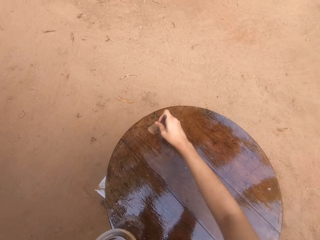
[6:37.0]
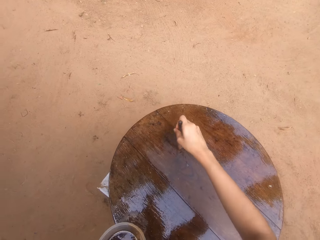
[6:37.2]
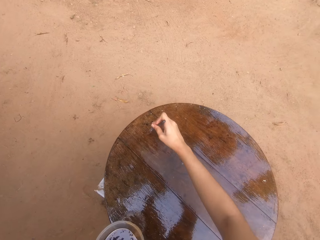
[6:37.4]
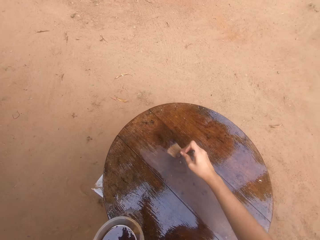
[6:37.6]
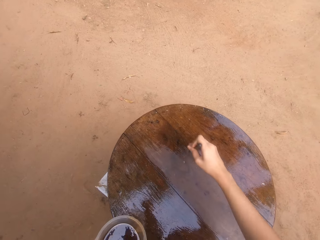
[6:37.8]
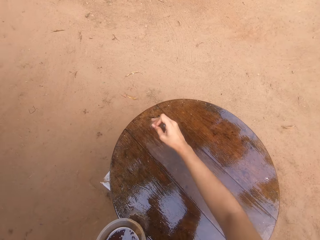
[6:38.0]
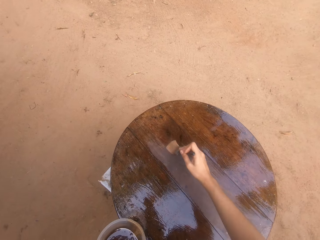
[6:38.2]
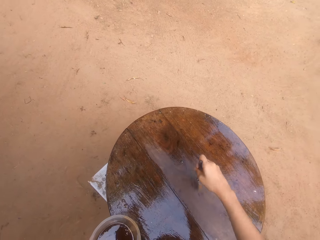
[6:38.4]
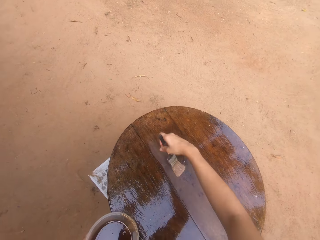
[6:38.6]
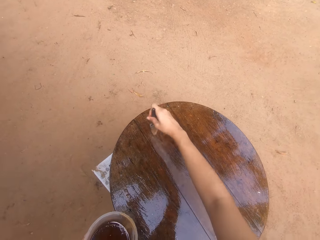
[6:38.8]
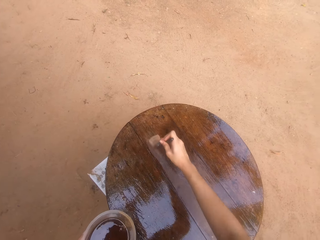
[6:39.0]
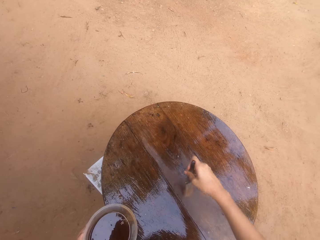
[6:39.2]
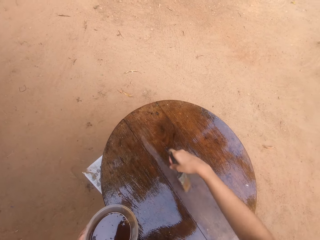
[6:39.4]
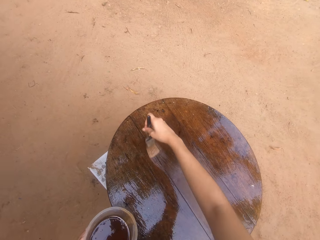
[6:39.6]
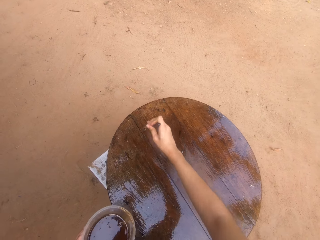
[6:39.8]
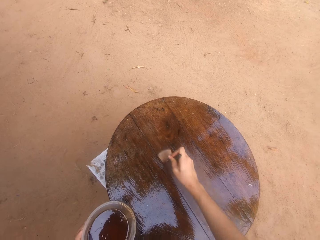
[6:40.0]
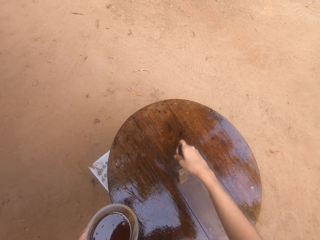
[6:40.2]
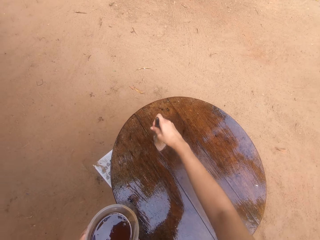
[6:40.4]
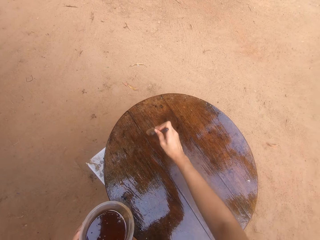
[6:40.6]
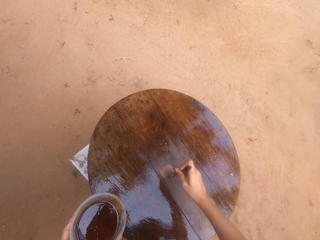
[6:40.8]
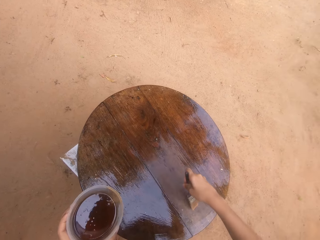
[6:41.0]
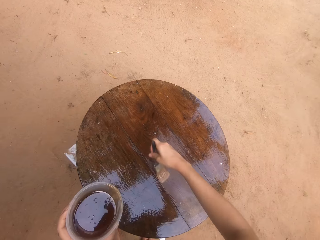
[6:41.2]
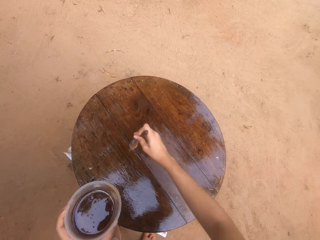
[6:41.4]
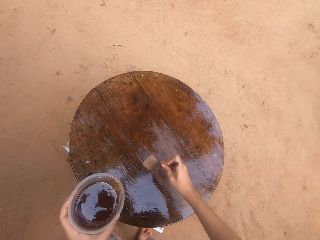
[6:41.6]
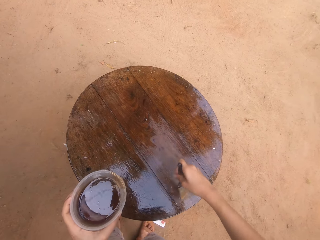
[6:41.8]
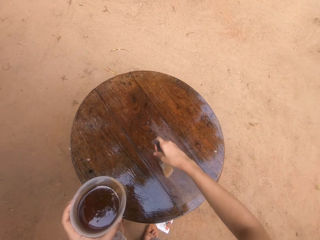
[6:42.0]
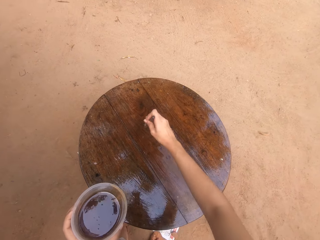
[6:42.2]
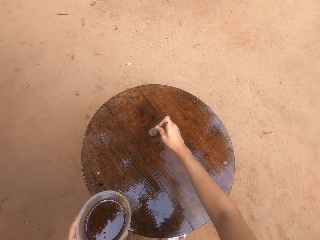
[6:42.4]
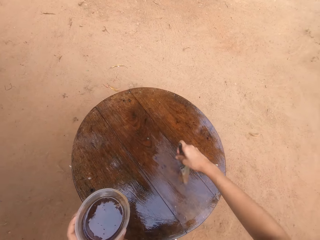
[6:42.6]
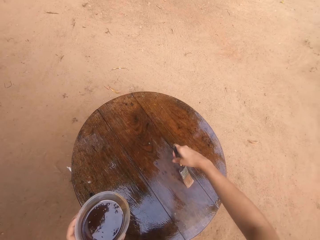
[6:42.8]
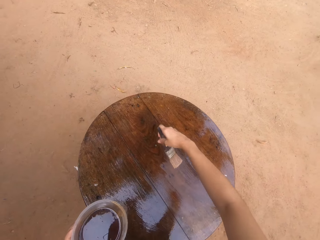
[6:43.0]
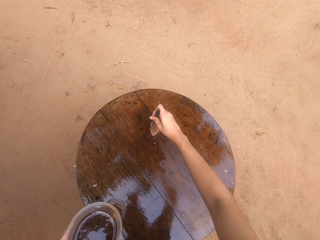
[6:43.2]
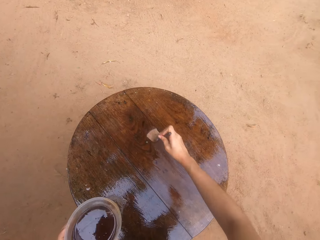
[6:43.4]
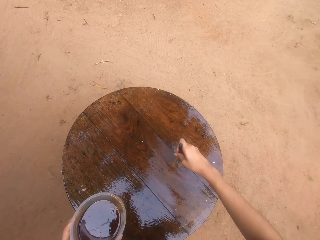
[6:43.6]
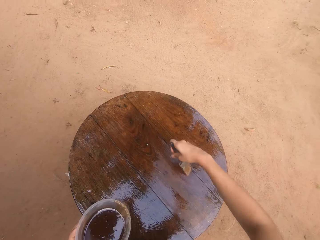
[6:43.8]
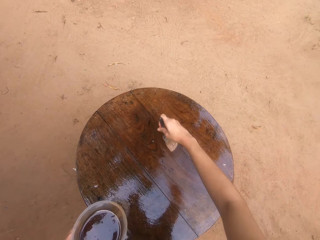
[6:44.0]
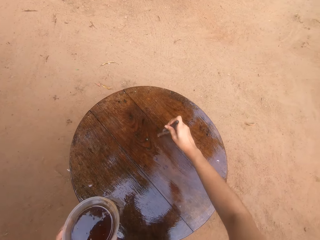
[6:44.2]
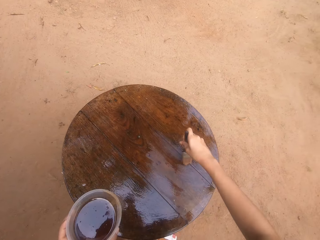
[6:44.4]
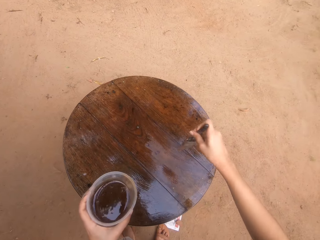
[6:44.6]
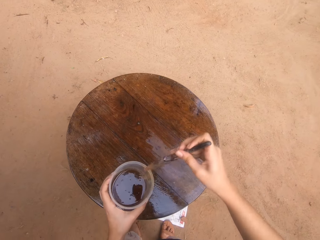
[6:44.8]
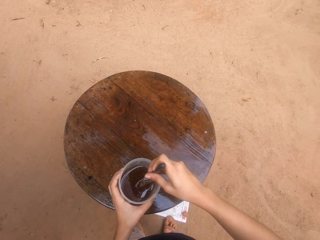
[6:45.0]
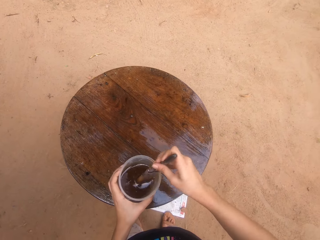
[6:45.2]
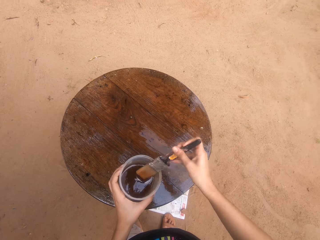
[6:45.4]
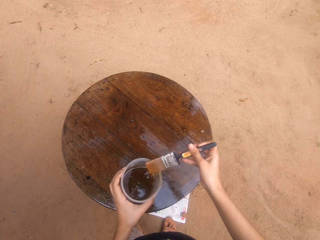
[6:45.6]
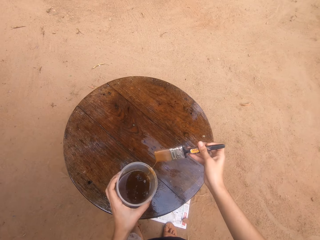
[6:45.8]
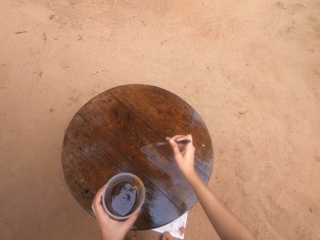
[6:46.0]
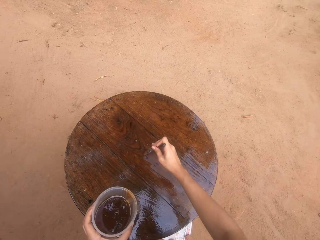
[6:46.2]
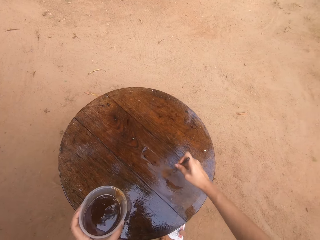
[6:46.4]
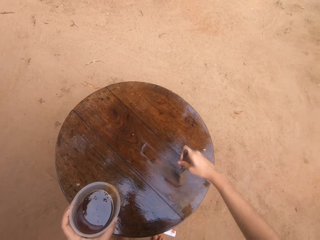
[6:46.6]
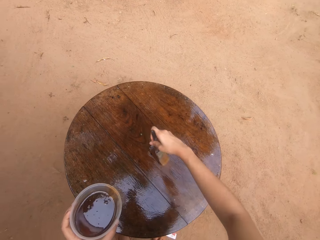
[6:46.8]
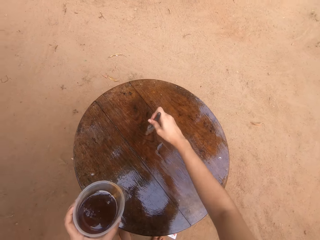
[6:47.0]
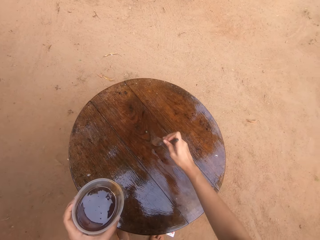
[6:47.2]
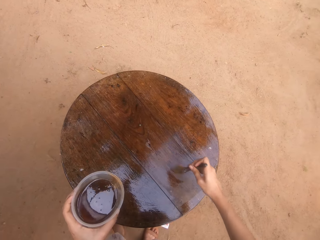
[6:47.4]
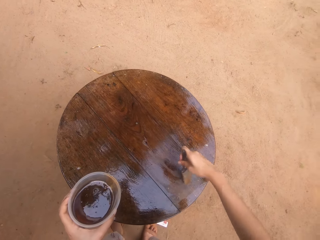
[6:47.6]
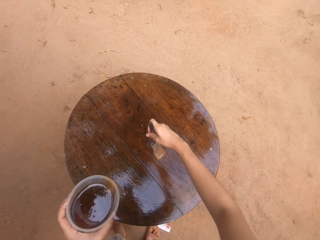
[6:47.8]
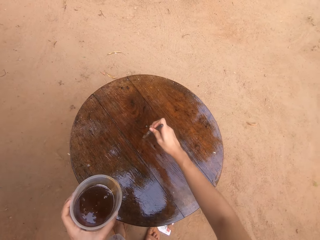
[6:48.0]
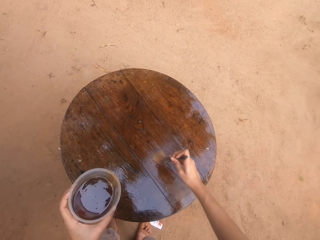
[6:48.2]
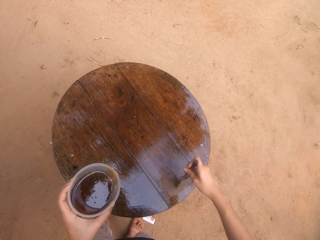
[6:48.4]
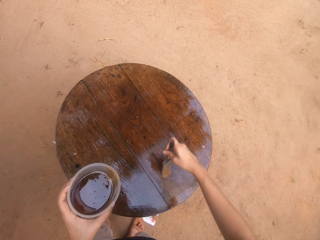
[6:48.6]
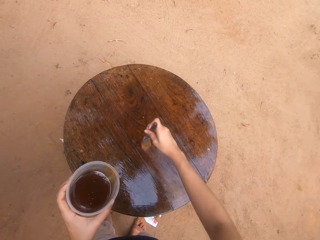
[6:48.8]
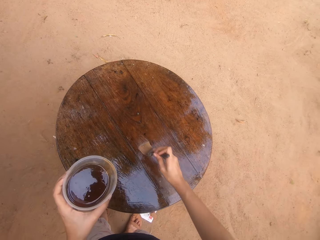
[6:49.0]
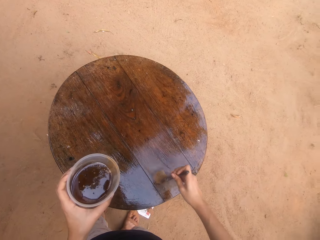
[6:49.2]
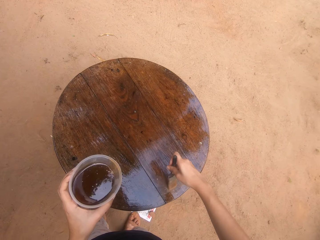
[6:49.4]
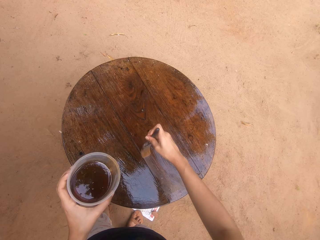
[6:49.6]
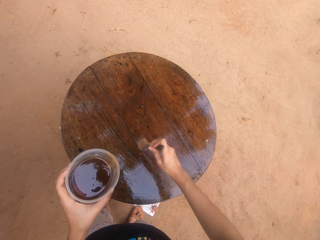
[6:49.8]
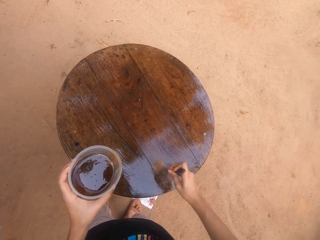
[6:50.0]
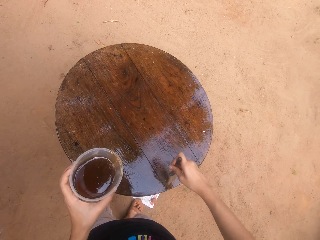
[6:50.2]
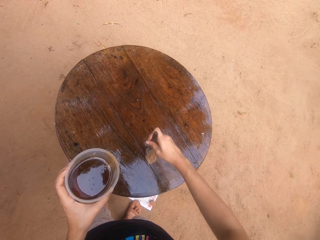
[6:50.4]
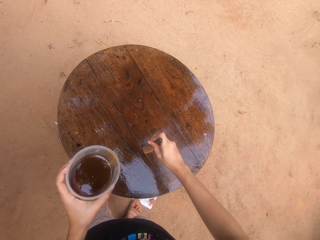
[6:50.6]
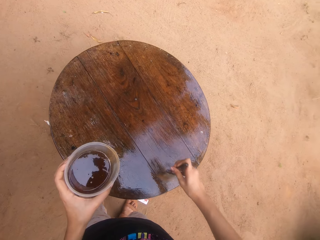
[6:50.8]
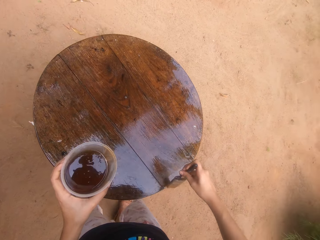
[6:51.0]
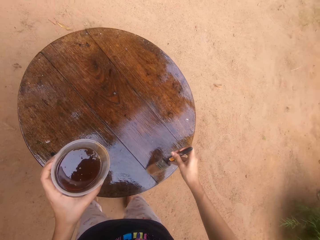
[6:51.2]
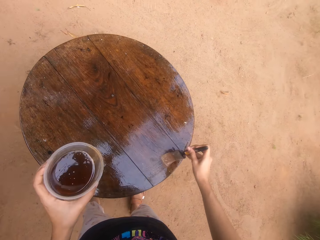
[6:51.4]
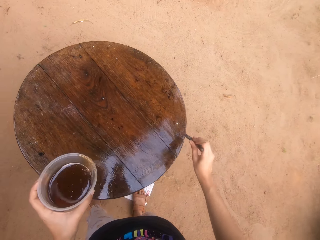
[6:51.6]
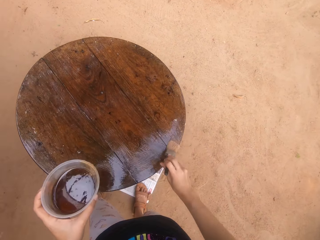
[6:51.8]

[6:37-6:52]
The camera wearer dips the paint brush in his right hand into the container of wood gloss paint in his left hand. He rubs the paint brush in his right hand on the container of wood gloss paint in his left hand. He paints the table on the ground with the paint brush in his right hand.

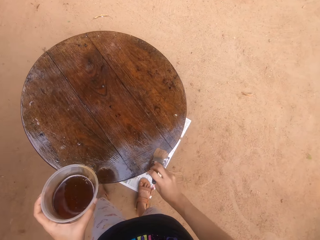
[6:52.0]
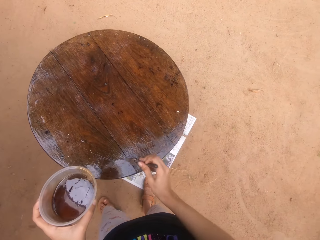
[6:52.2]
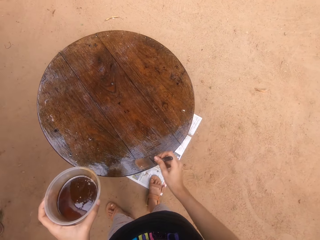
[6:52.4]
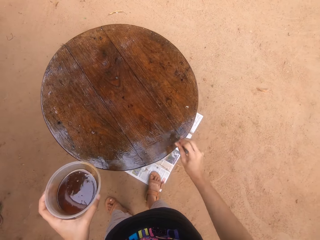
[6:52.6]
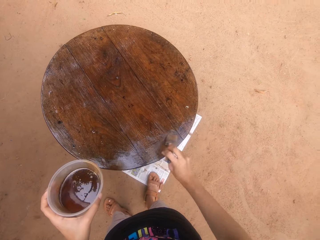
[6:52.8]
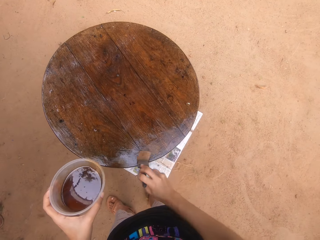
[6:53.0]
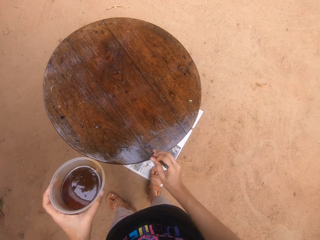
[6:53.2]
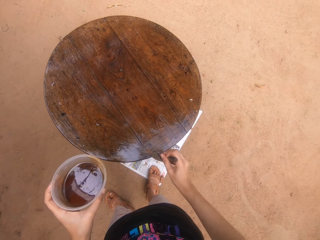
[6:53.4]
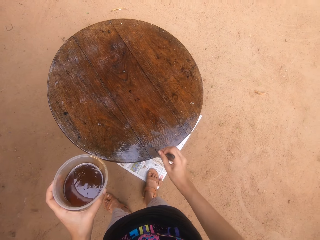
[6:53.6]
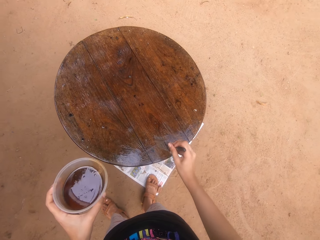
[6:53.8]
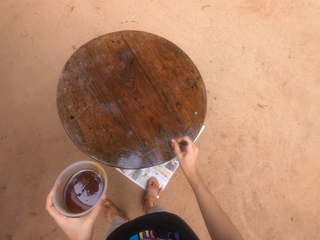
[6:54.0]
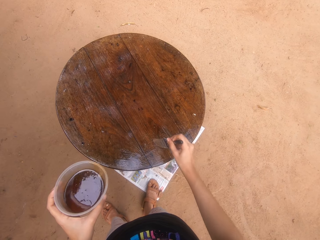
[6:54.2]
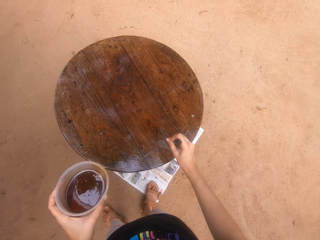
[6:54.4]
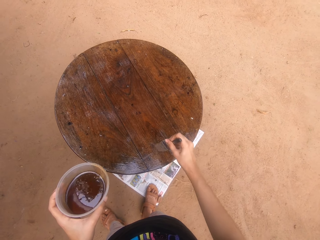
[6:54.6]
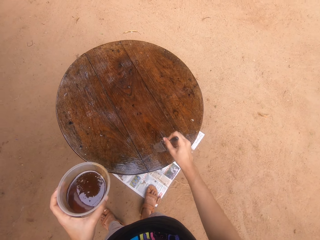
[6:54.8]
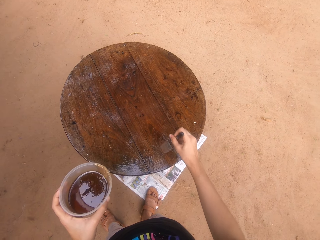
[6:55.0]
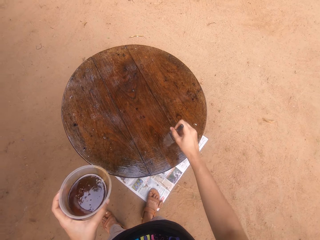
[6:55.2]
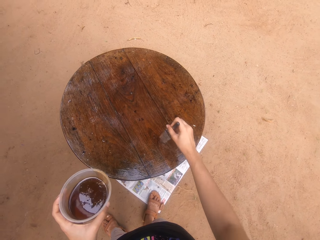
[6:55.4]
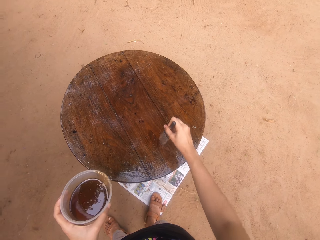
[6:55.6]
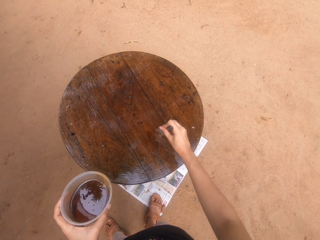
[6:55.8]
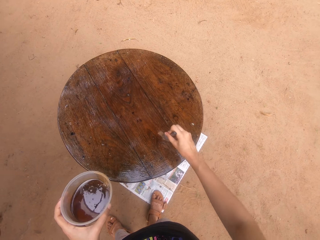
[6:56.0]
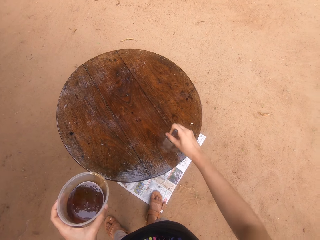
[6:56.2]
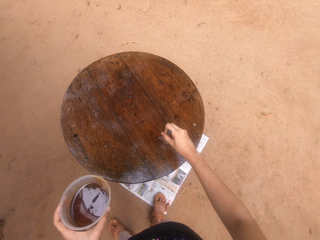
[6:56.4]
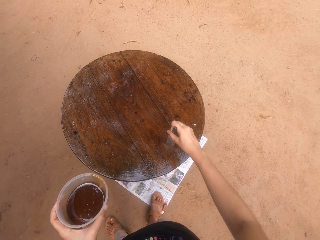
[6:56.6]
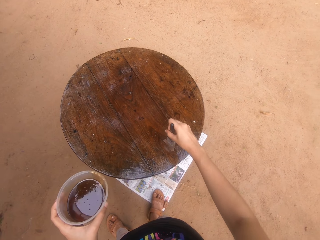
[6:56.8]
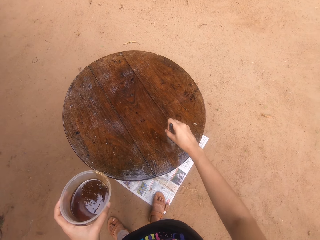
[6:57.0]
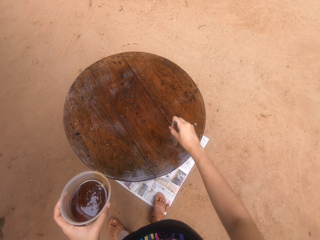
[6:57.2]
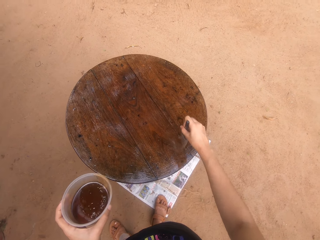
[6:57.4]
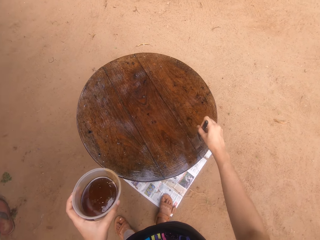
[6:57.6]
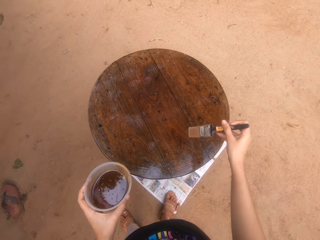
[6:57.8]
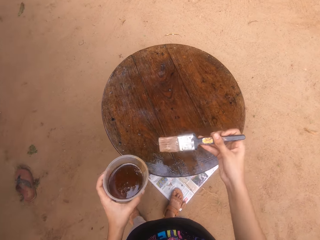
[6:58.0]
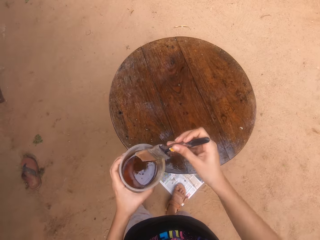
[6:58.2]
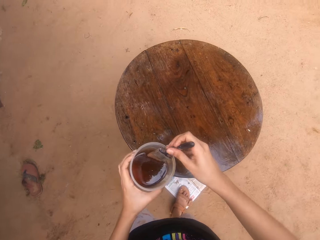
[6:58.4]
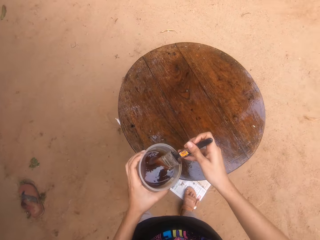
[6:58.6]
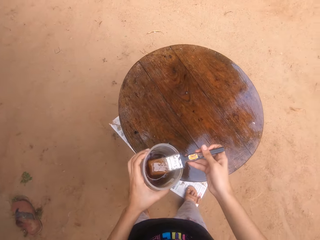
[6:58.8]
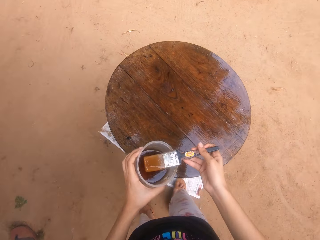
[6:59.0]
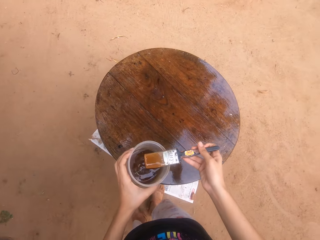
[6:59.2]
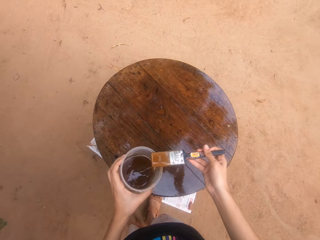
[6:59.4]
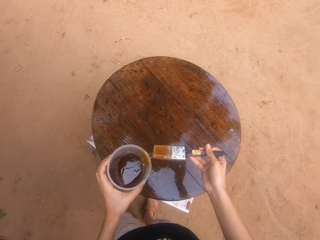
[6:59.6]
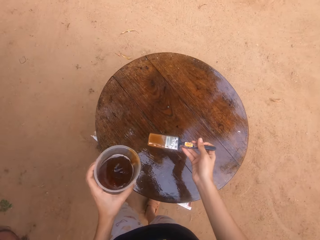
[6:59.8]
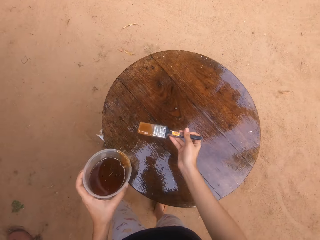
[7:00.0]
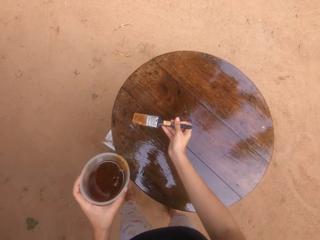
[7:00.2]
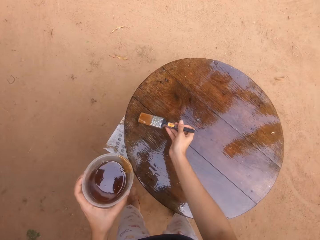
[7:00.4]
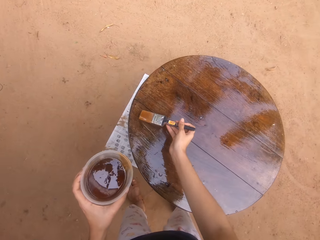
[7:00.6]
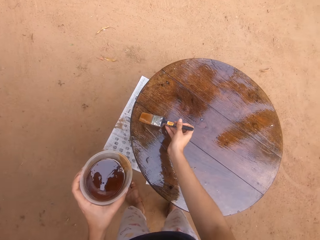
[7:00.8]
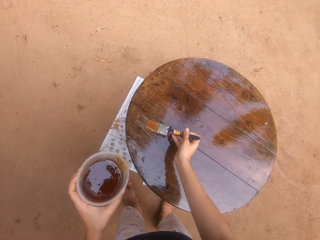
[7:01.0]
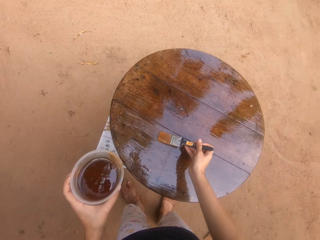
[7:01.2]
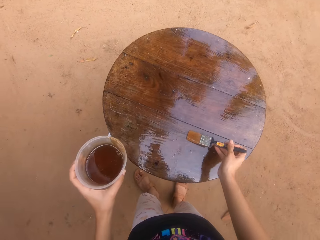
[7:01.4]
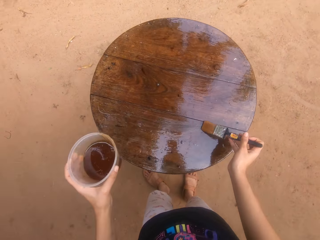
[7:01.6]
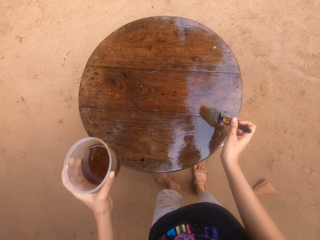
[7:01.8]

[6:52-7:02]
The camera wearer dips the paint brush in his right hand into the container of wood gloss paint in his left hand. He rubs the paint brush in his right hand on the container of wood gloss paint in his left hand. He paints the table on the ground with the paint brush in his right hand.
